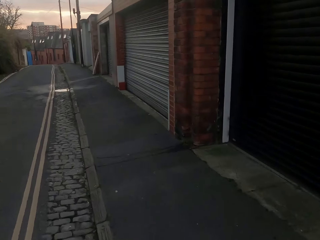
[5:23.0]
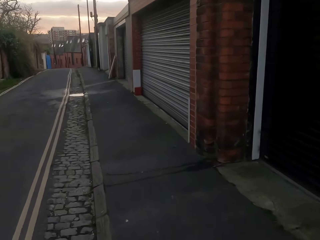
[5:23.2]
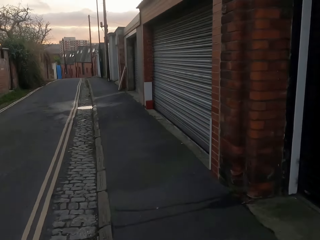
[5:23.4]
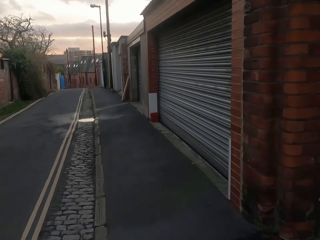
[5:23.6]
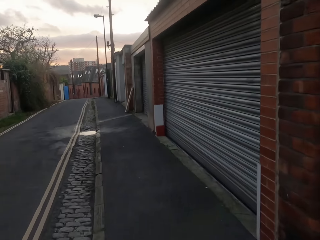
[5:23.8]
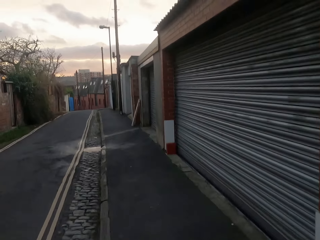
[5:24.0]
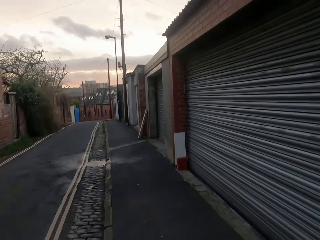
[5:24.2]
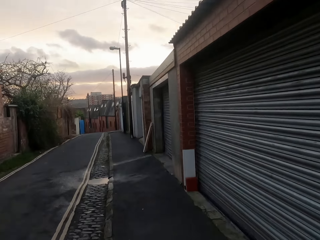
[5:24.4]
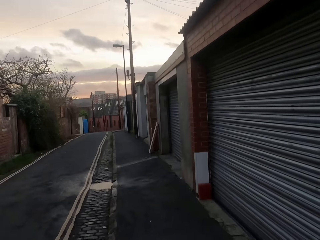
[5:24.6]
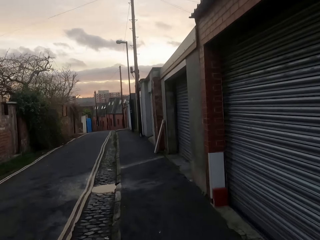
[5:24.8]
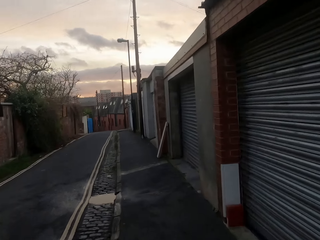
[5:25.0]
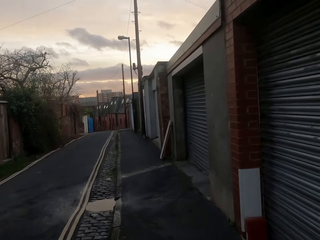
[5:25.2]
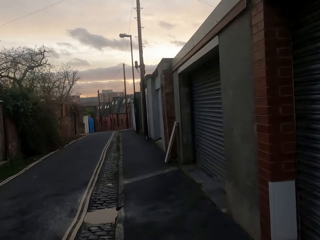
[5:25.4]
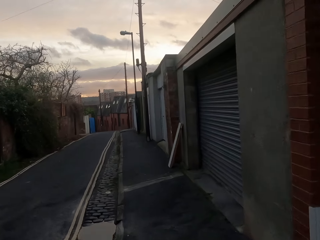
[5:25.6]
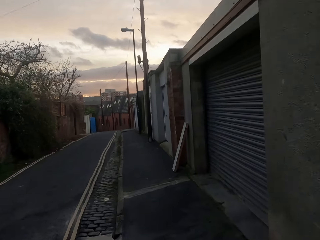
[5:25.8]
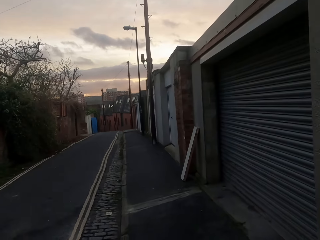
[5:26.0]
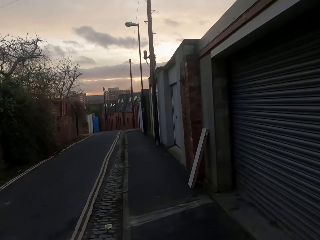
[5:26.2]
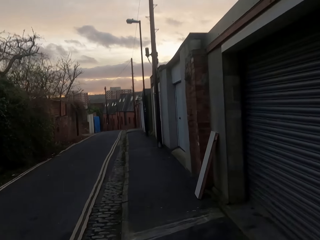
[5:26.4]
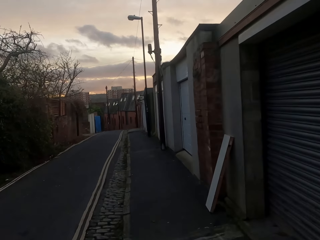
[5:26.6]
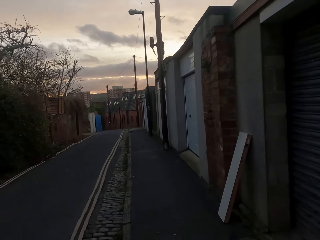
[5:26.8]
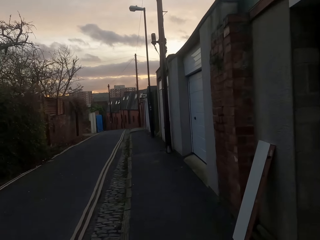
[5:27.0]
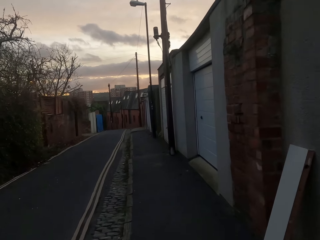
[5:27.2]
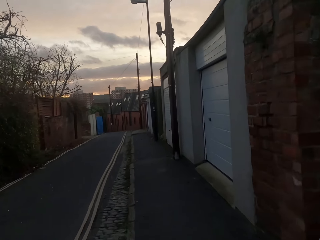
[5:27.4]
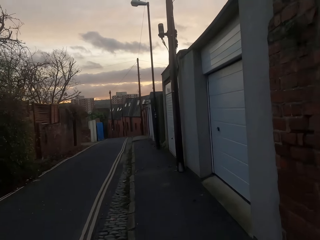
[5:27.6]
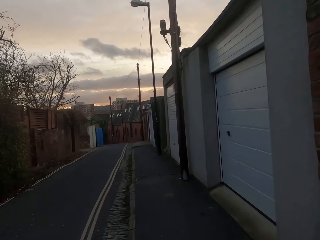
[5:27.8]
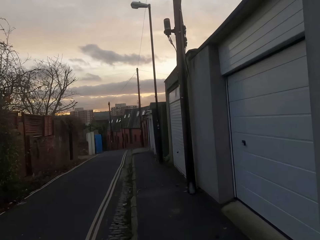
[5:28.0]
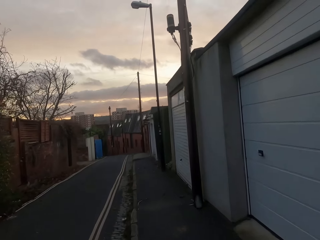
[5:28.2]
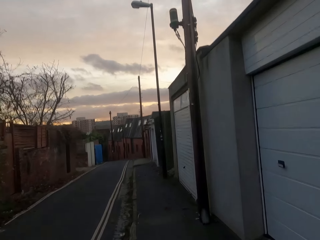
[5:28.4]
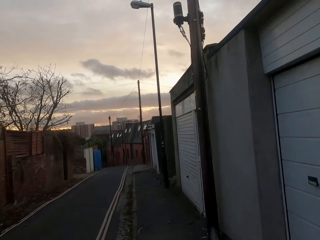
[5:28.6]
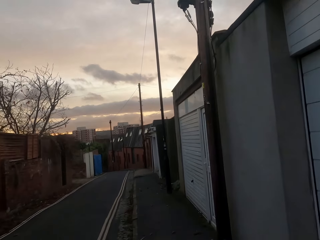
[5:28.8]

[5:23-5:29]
The camera wearer jogs on a sidewalk.

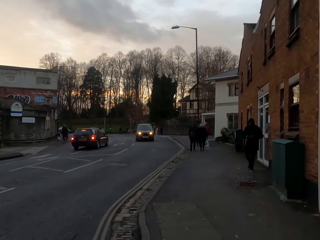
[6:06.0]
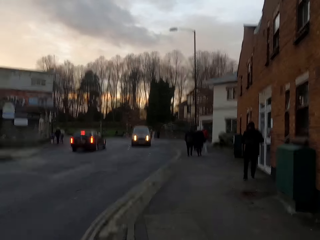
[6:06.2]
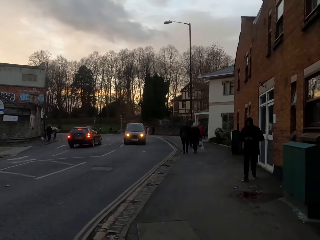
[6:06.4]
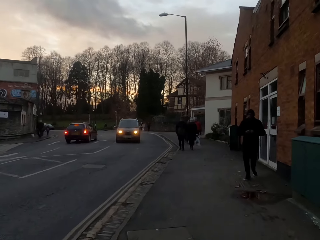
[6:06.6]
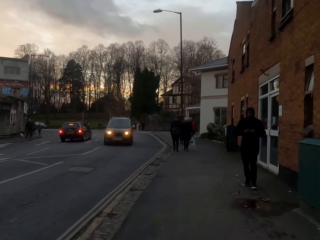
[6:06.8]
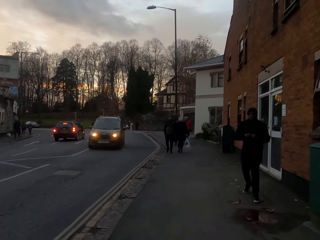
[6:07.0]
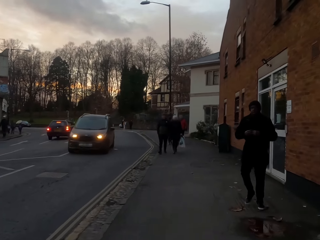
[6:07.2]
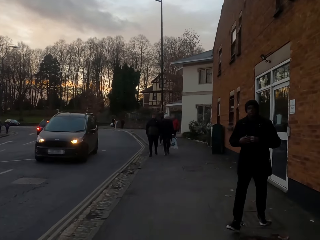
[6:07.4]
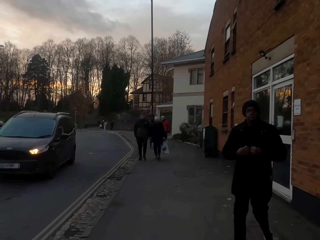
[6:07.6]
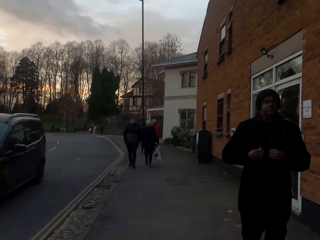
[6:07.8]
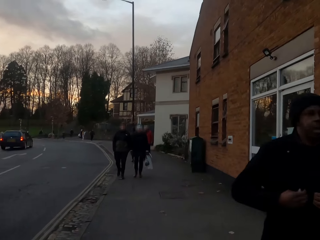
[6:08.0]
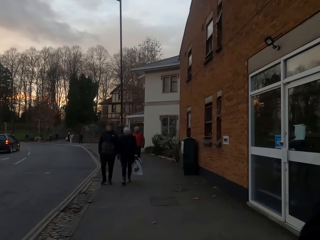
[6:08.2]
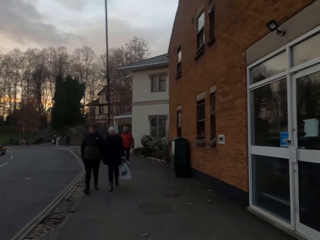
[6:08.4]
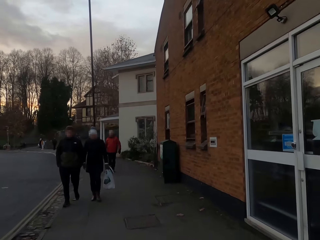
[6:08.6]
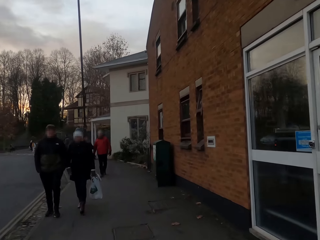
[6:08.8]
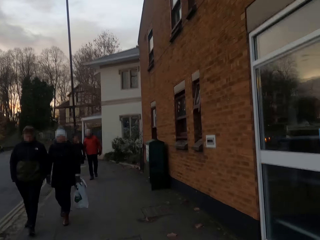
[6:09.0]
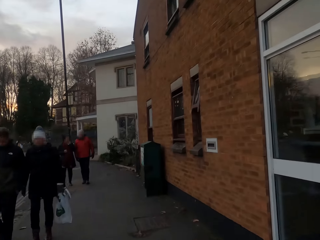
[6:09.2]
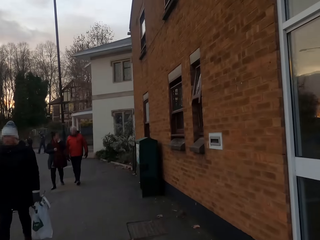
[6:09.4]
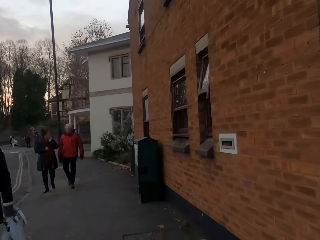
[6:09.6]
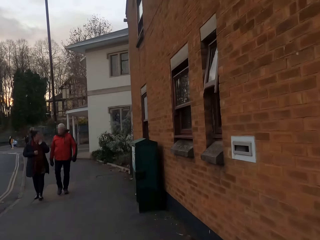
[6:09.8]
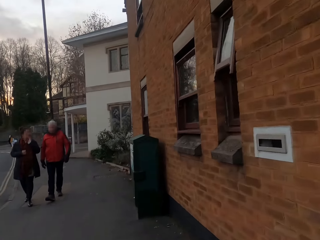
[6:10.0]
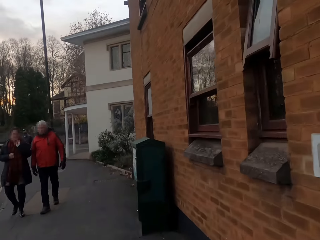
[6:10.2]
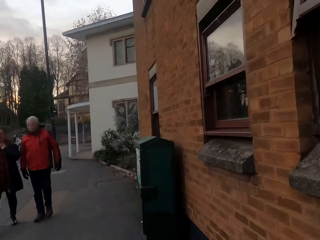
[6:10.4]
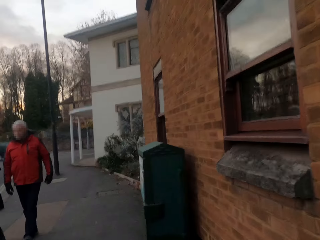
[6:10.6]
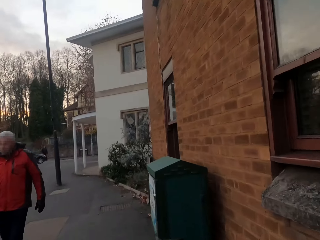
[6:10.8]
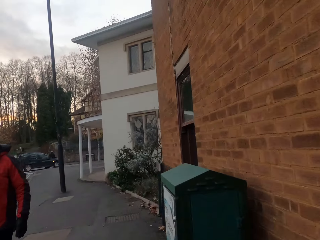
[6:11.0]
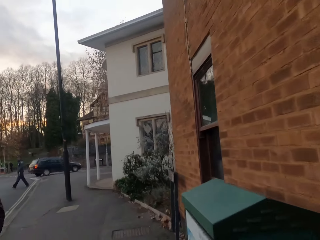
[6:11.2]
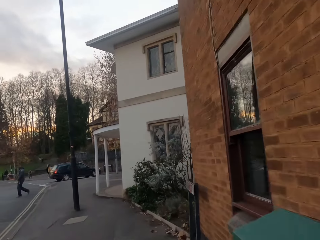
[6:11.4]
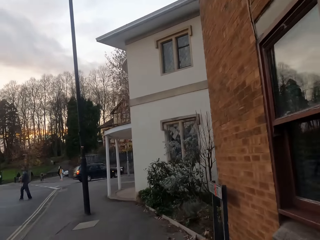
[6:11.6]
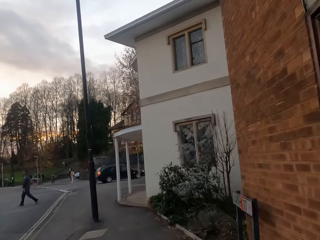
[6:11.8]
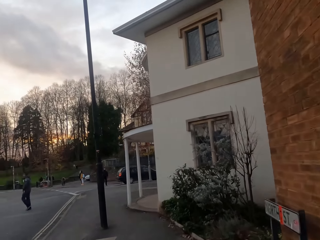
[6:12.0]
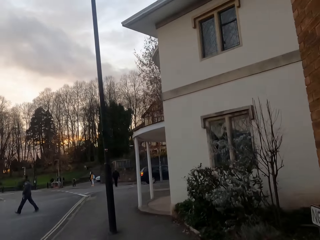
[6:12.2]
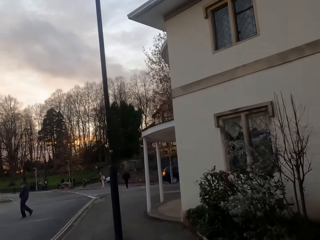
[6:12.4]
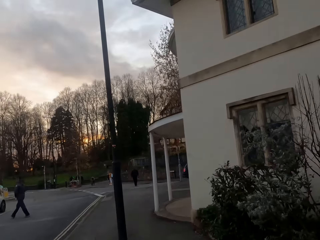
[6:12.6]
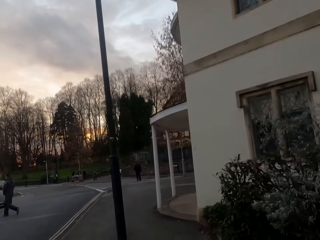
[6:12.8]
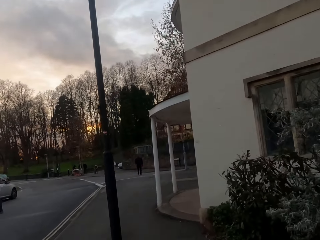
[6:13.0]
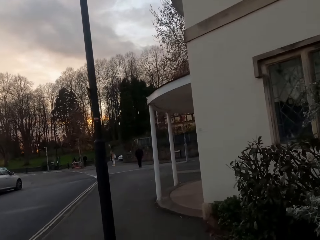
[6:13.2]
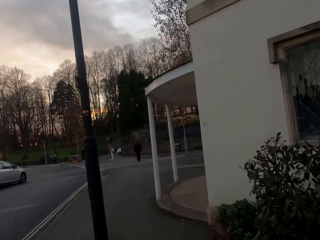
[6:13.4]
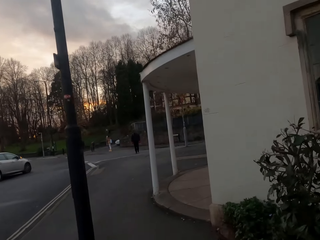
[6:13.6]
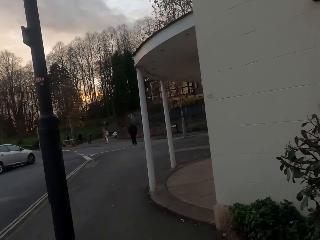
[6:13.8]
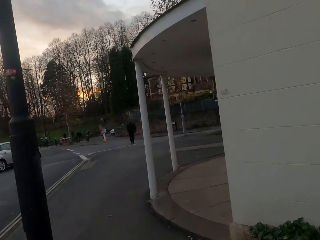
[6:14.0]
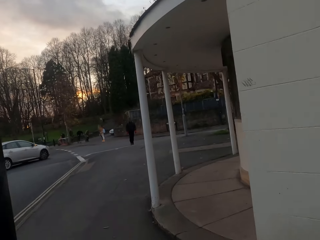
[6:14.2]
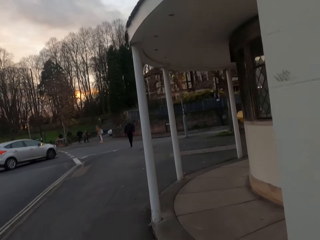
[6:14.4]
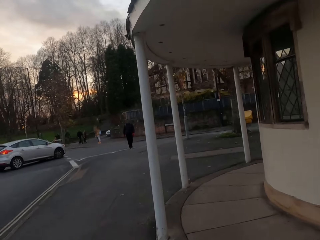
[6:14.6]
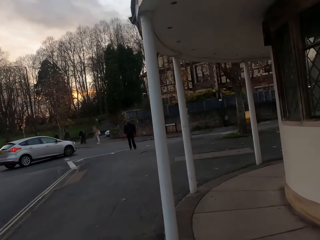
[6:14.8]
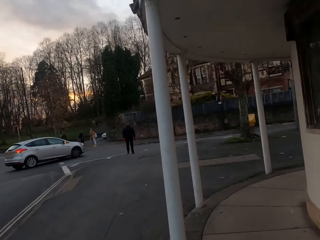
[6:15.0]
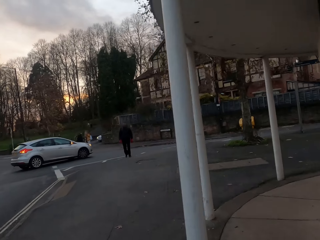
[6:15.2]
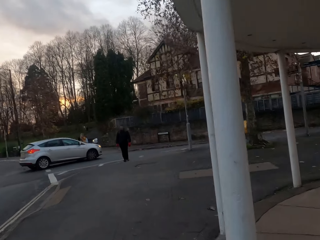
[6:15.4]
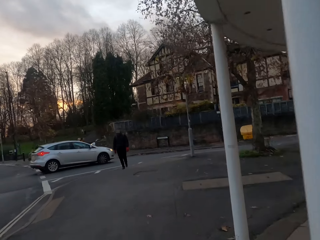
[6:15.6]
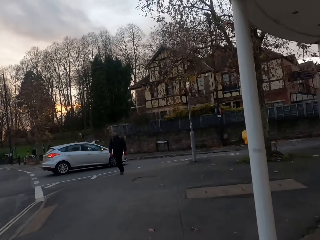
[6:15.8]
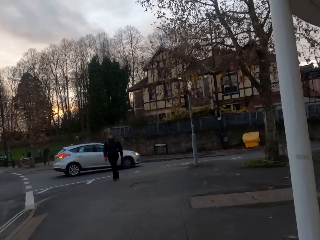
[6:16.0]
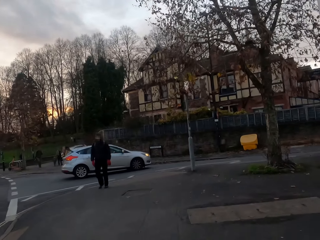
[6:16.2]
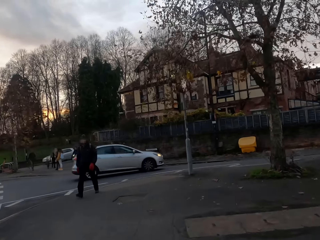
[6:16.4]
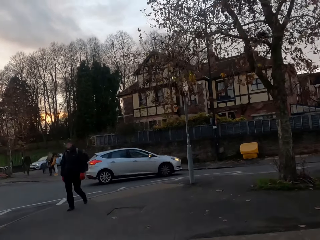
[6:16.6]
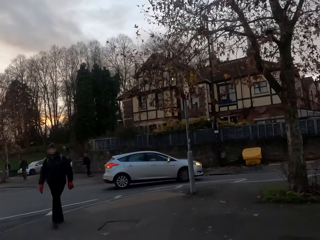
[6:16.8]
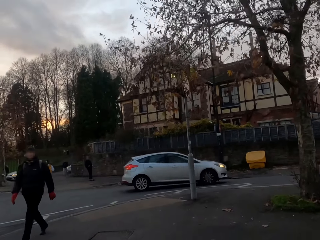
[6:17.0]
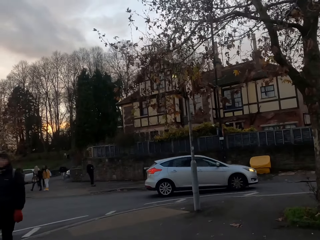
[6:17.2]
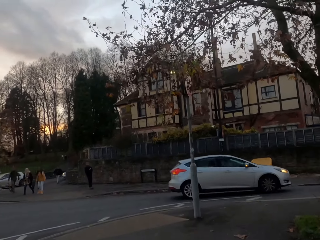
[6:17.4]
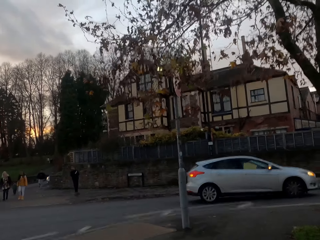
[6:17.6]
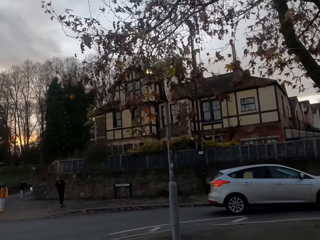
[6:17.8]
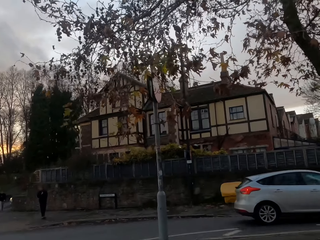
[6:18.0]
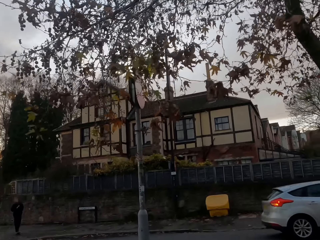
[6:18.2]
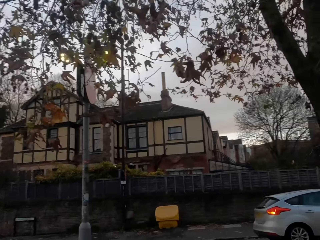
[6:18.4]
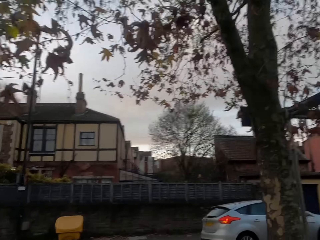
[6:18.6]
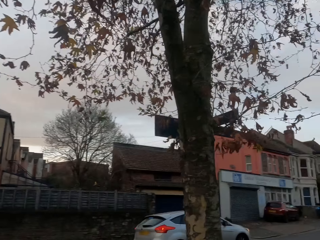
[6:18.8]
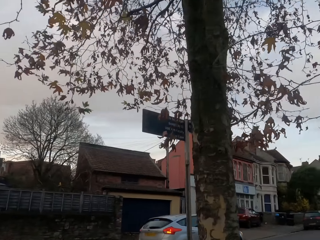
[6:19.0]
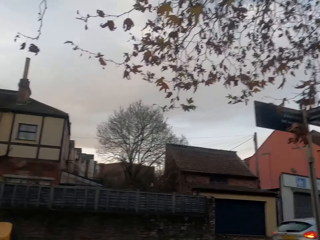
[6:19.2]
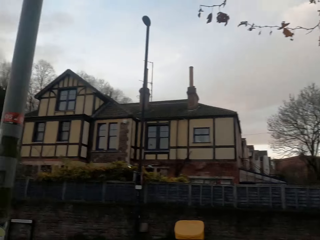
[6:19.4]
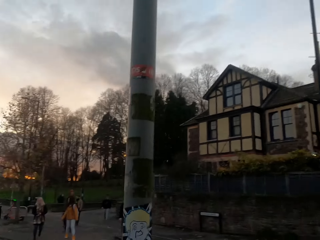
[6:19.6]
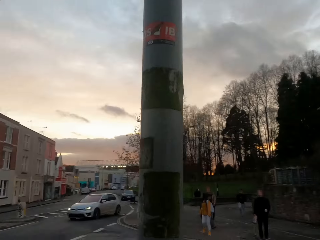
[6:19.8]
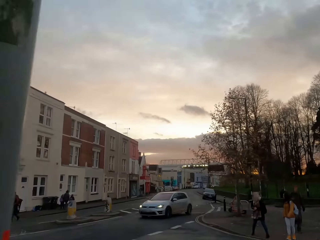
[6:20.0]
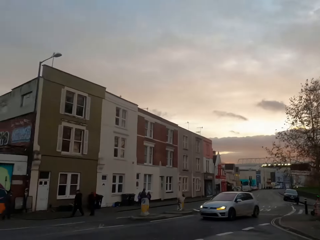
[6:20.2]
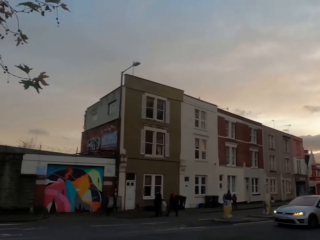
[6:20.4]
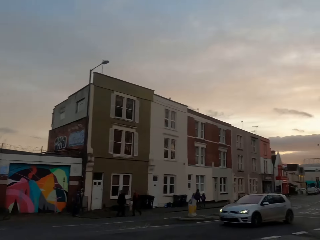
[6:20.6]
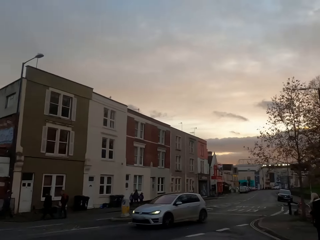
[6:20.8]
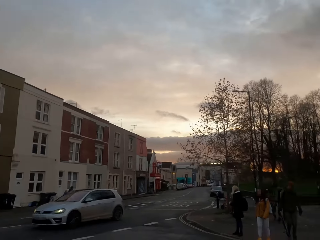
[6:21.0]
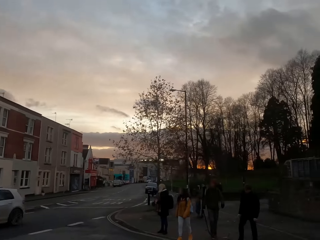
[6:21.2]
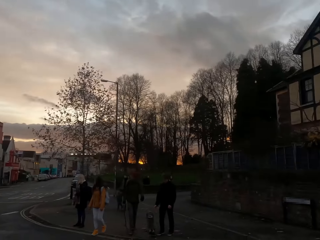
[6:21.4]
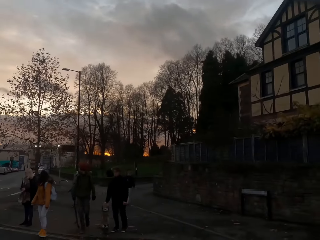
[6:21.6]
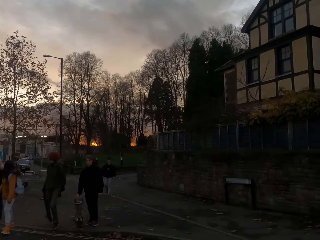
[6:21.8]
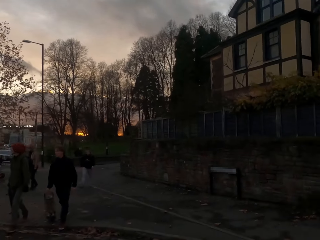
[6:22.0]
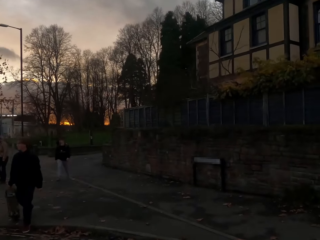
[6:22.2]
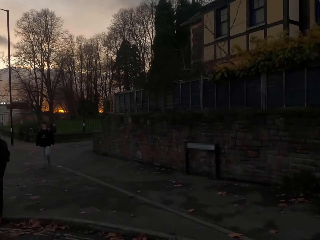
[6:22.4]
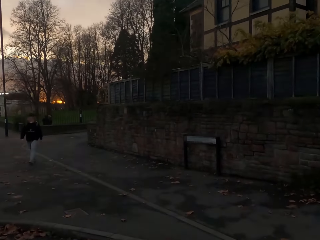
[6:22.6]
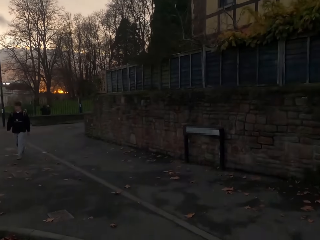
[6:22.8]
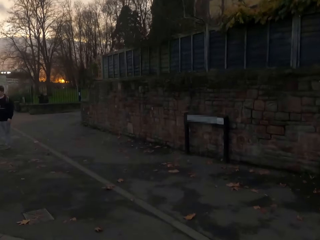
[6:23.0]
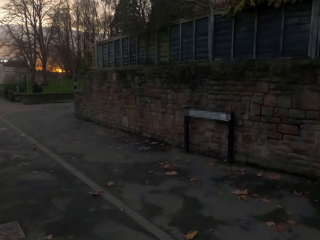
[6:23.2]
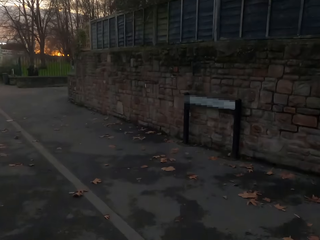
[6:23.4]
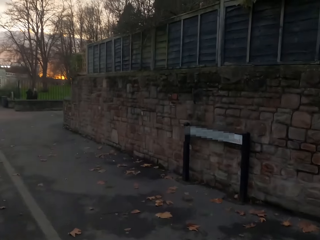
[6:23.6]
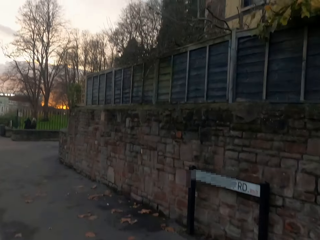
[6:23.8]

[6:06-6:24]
A black car drives past the camera wearer. A white car drives past. A white car drives past again. The camera wearer crosses the road.
